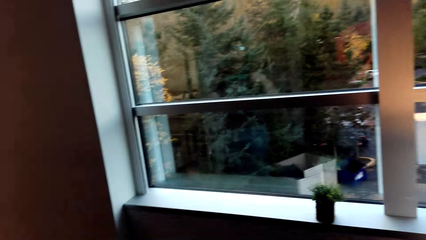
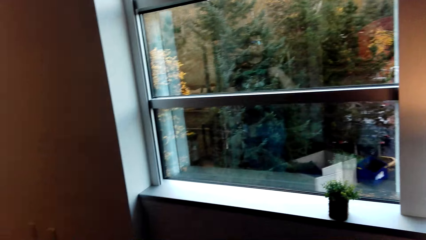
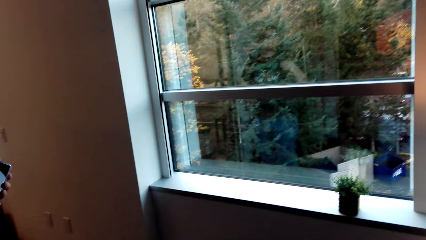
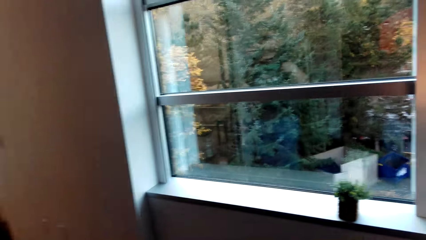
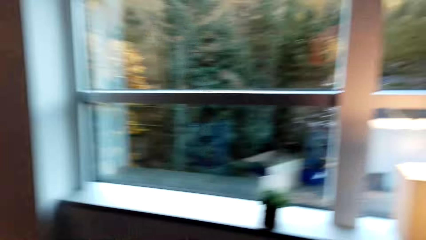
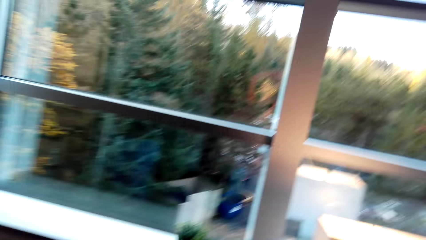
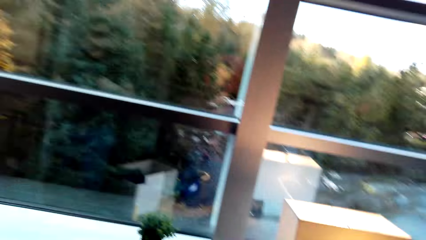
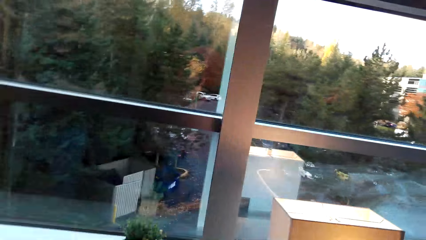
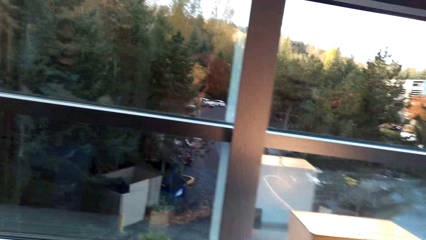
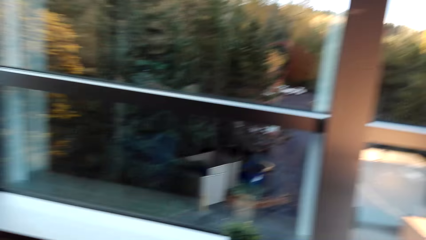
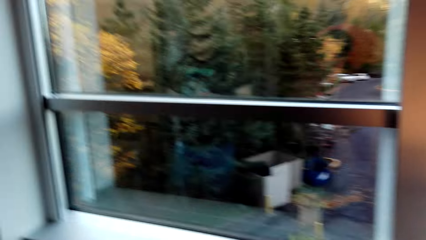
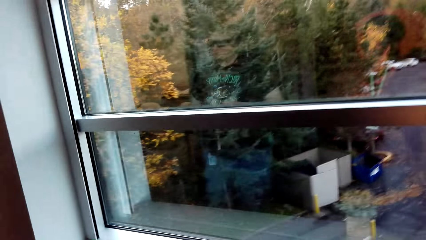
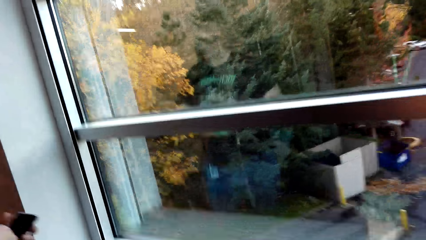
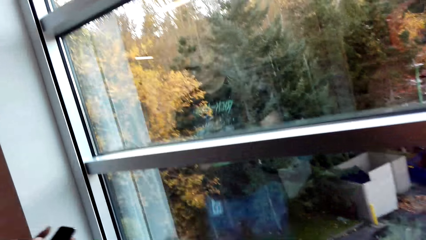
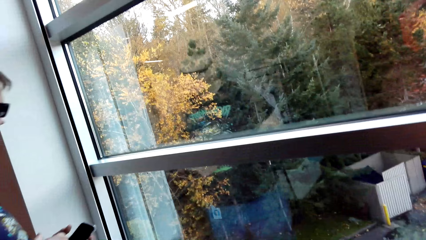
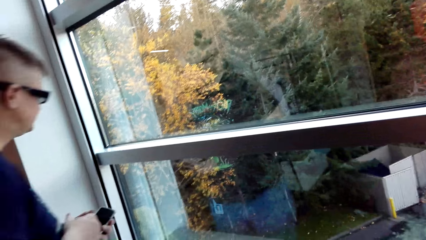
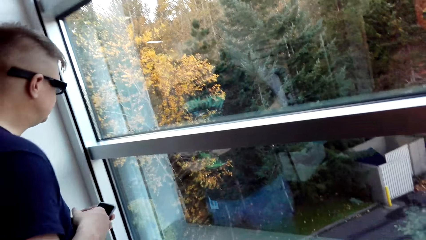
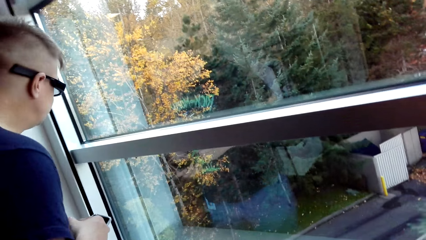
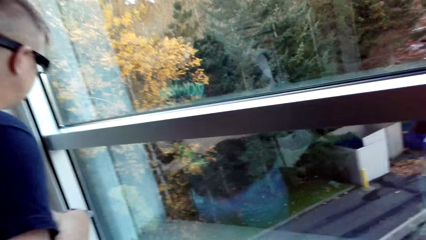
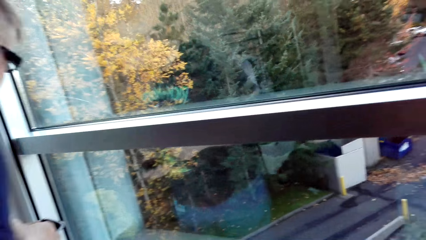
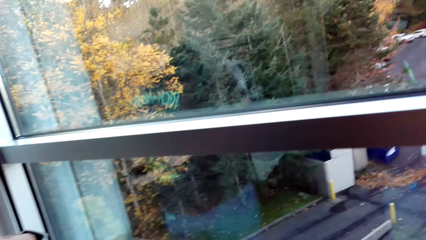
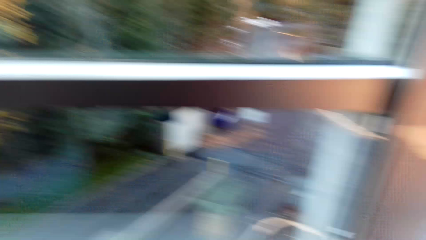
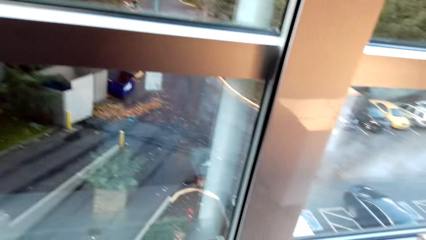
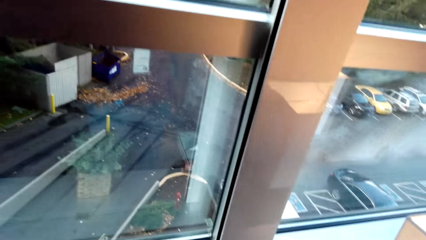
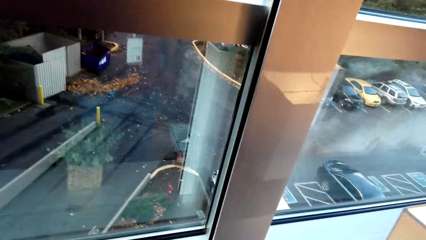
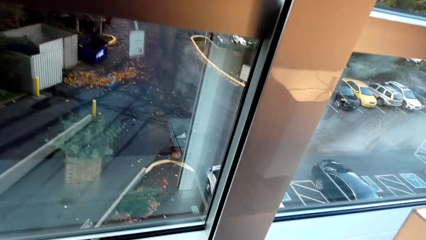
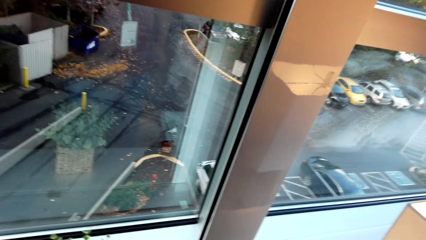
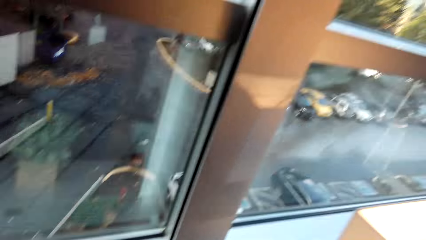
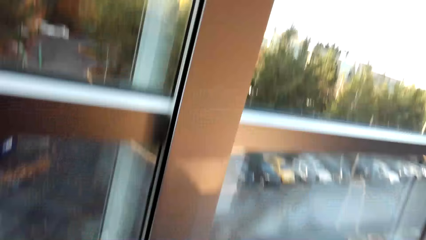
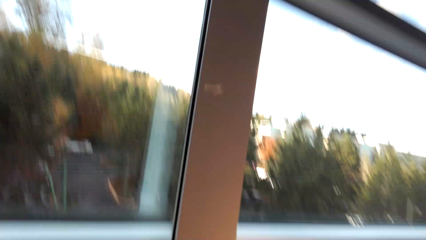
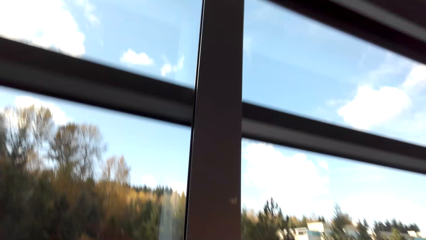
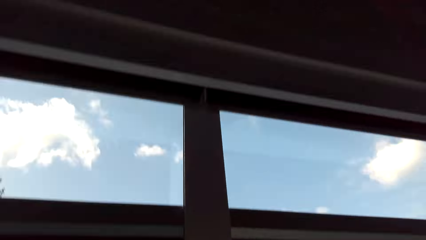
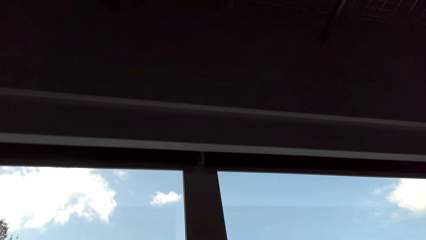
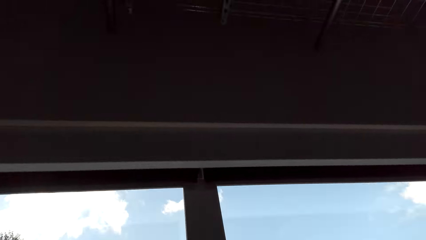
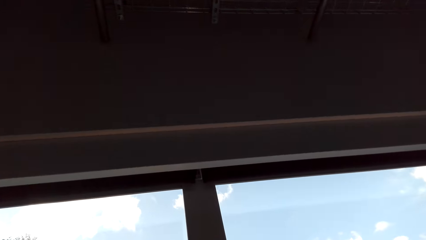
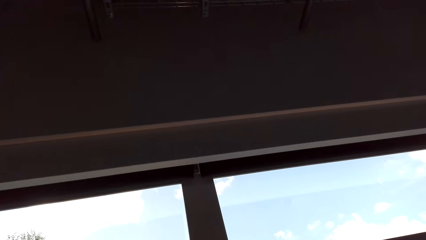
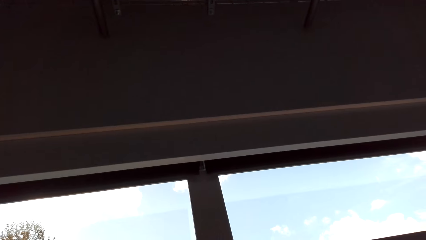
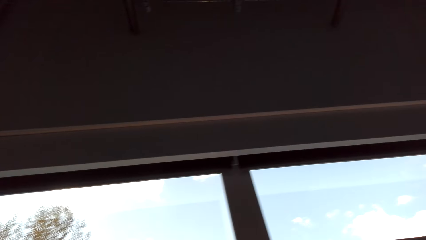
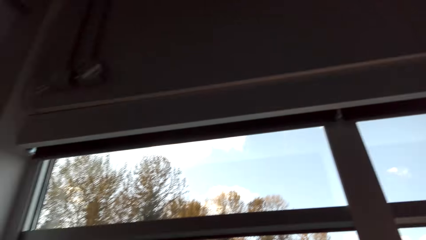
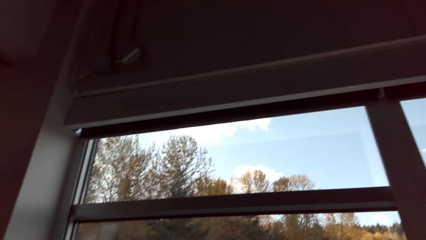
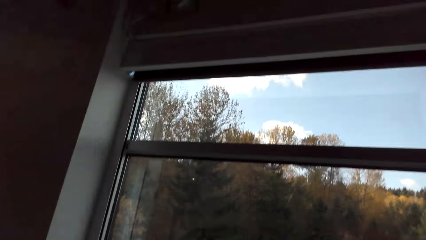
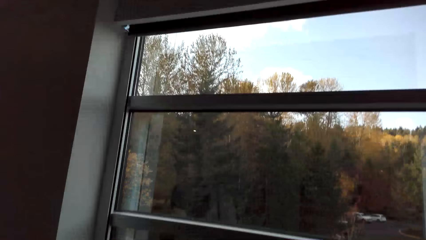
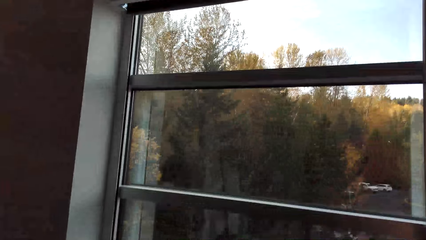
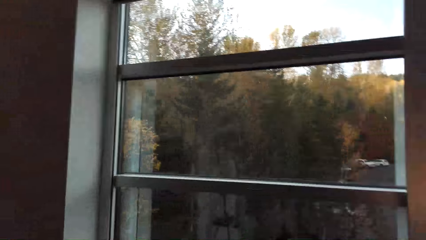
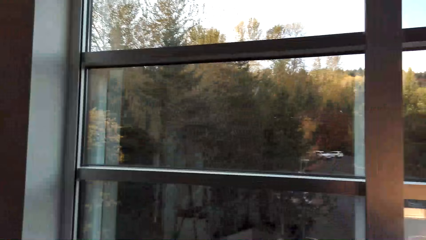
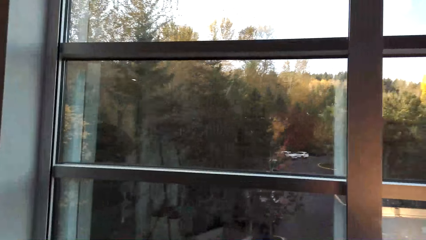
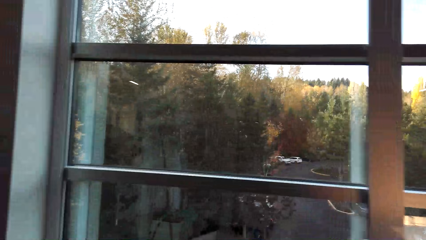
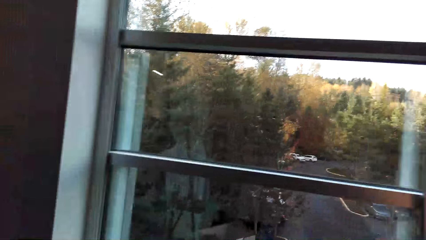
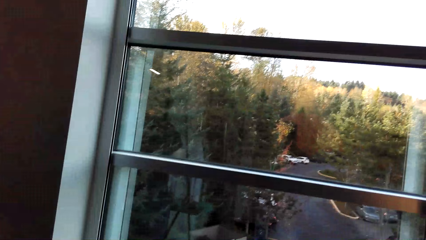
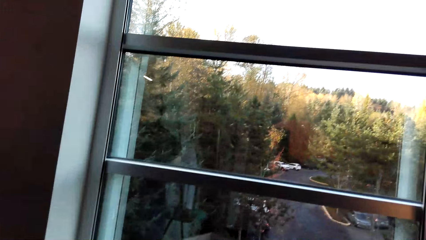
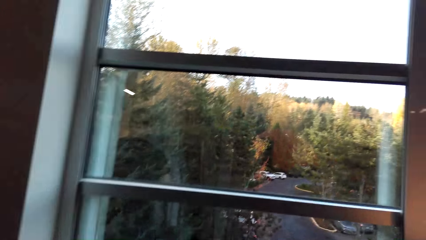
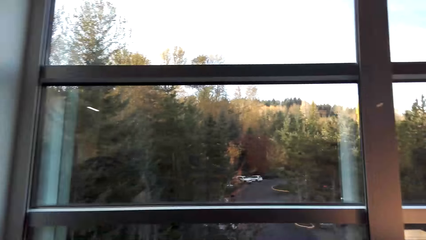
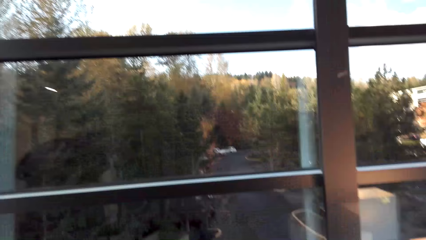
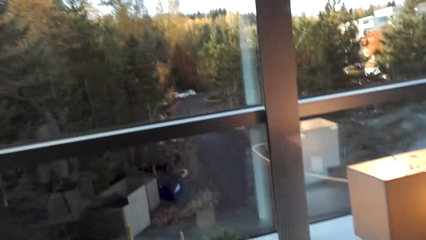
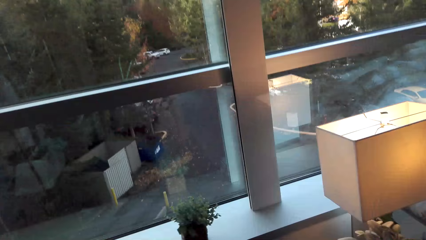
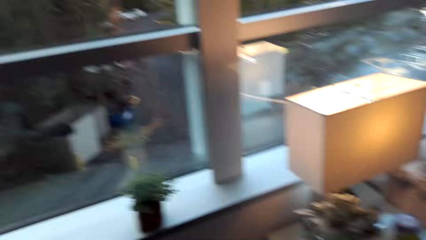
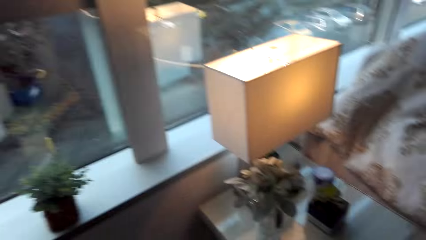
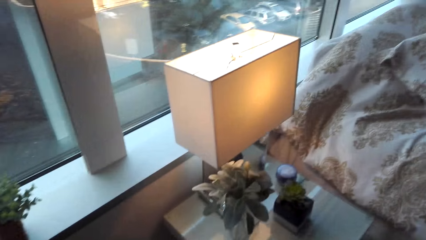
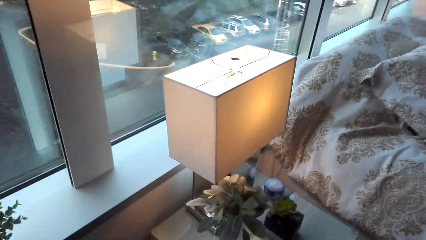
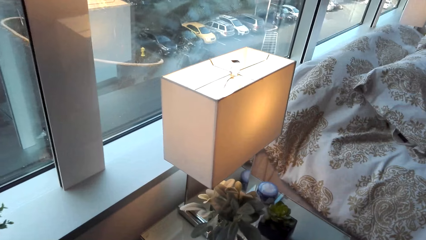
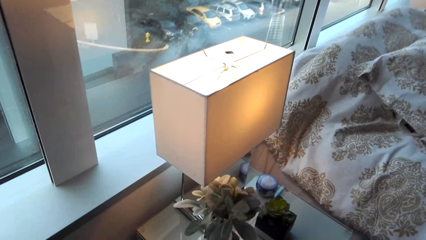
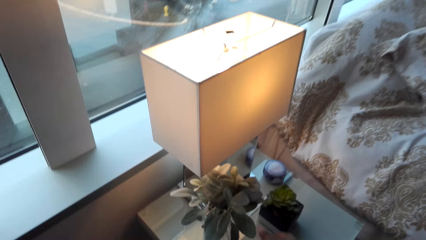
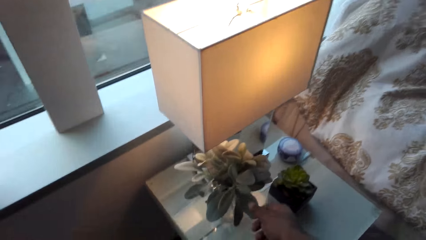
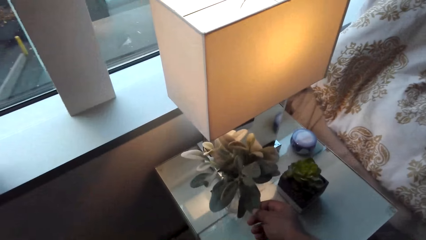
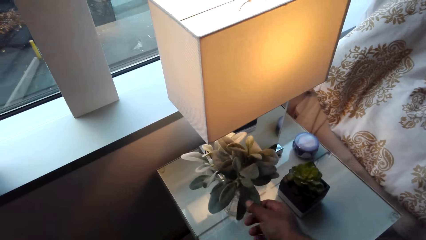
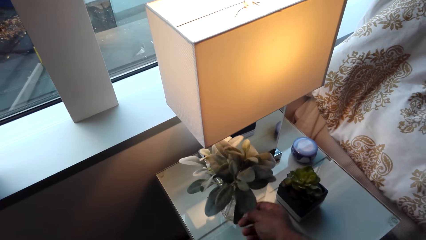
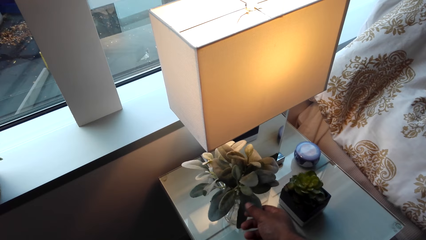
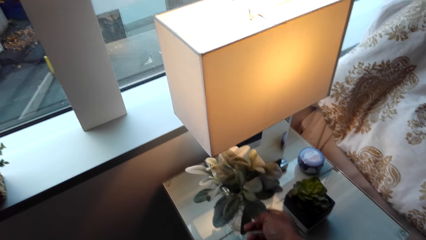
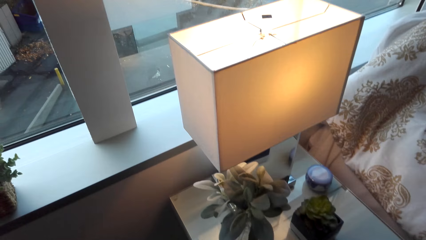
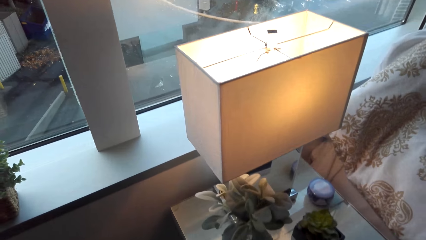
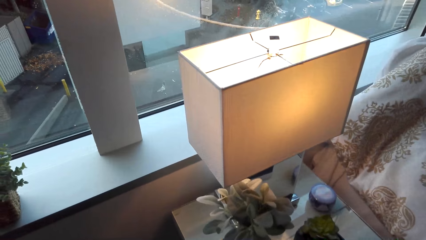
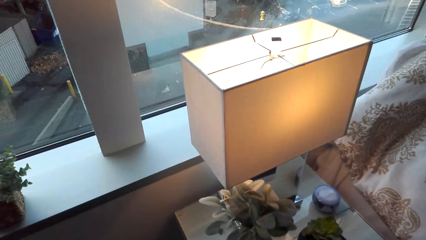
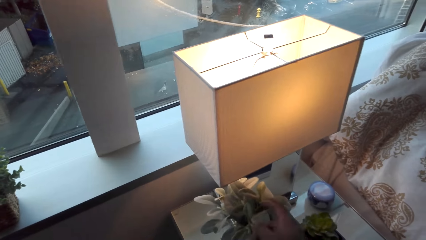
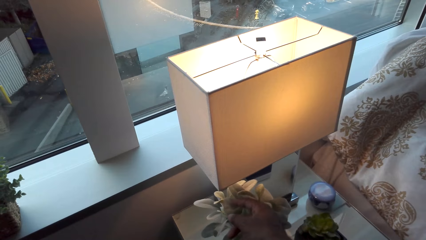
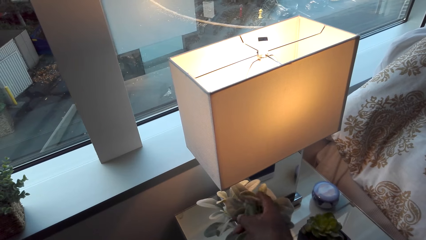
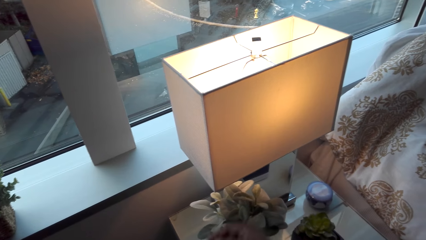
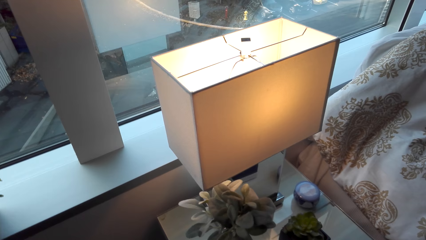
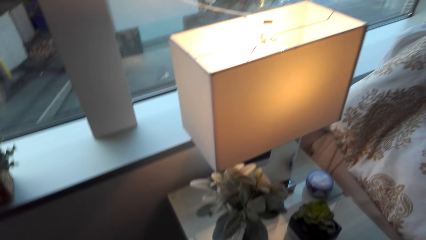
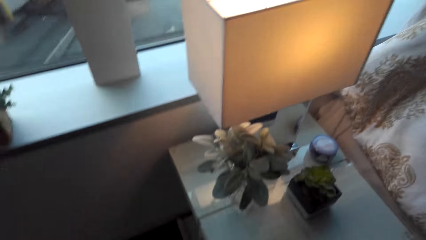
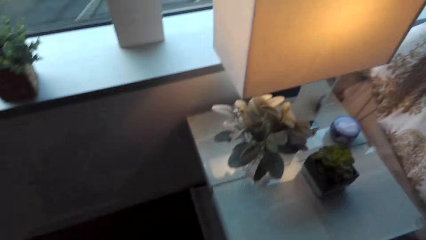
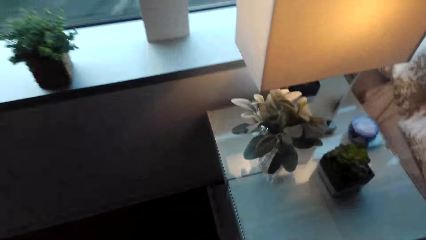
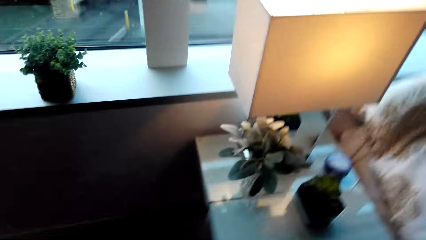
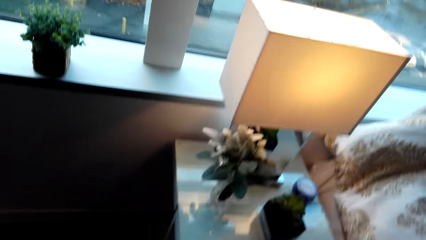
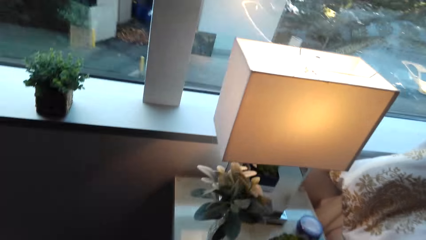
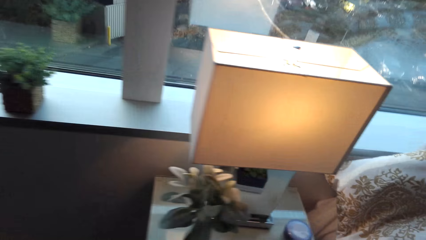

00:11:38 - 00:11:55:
A man moves to the window. The camera wearer looks at the man. They look out the window, look around, and touch the flowers on the lamp table.
